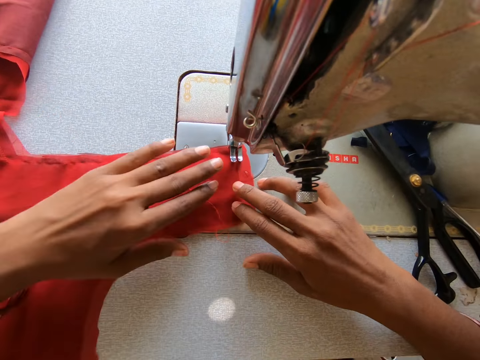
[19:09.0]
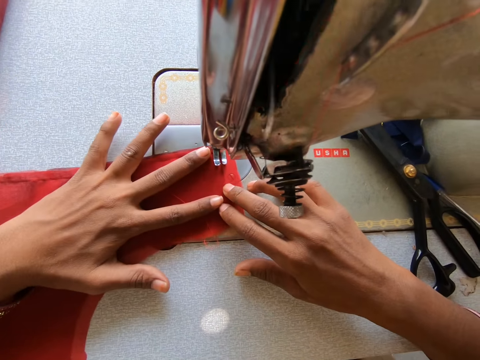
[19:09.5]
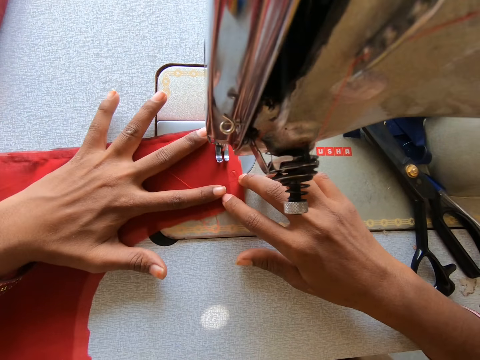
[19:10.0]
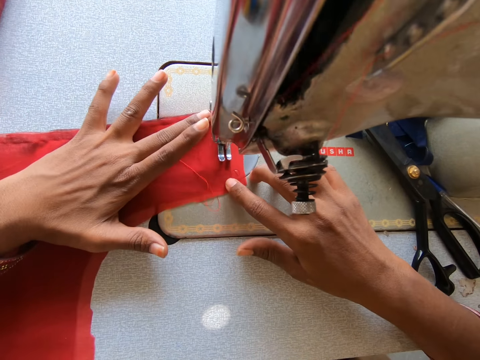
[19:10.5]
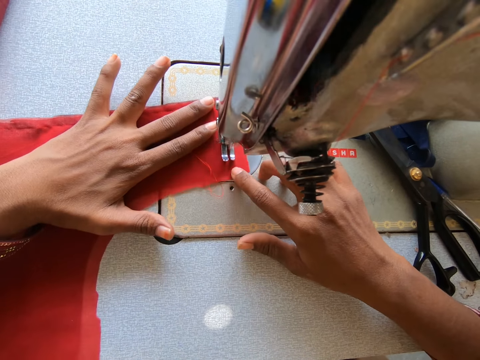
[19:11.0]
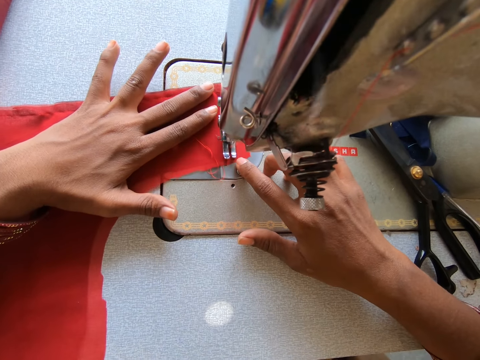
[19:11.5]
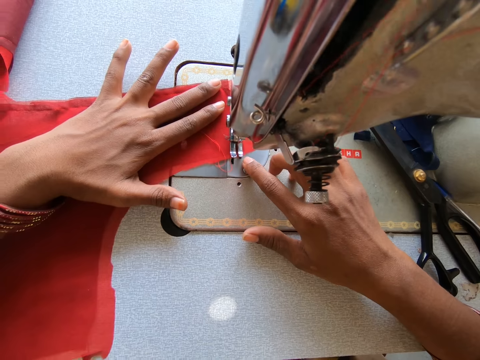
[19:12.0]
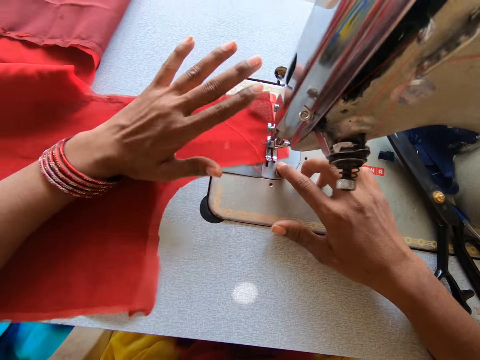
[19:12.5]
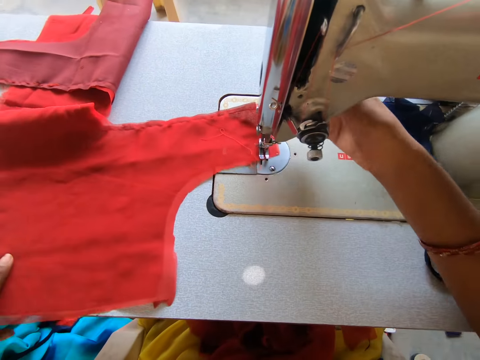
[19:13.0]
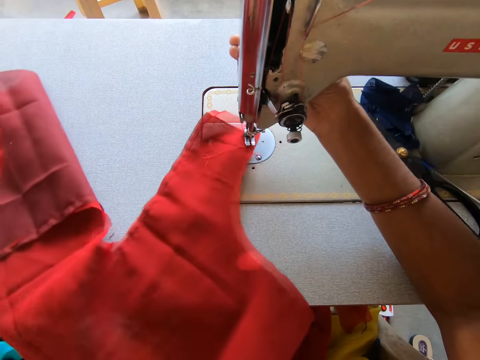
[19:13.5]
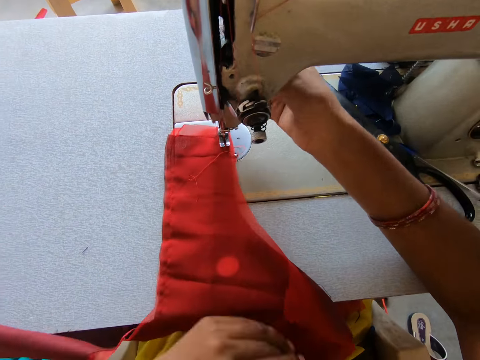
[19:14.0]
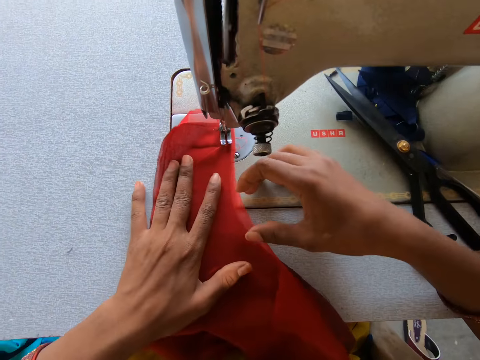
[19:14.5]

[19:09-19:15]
The camera wearer sews the piece of cloth with the sewing machine.

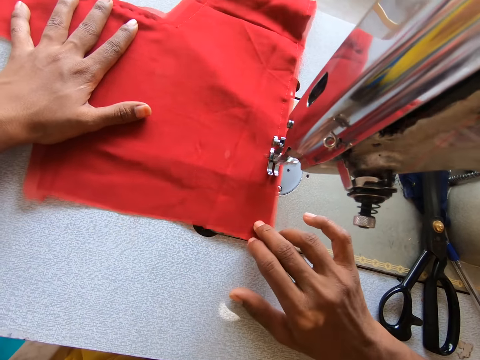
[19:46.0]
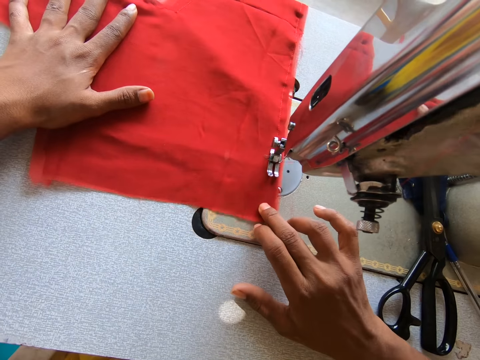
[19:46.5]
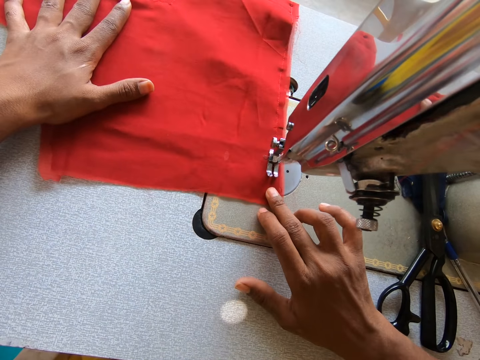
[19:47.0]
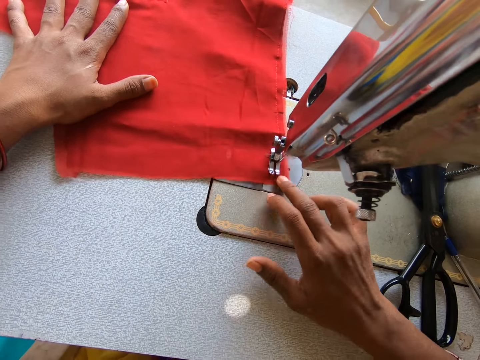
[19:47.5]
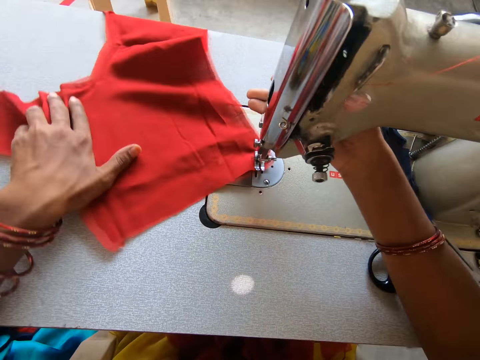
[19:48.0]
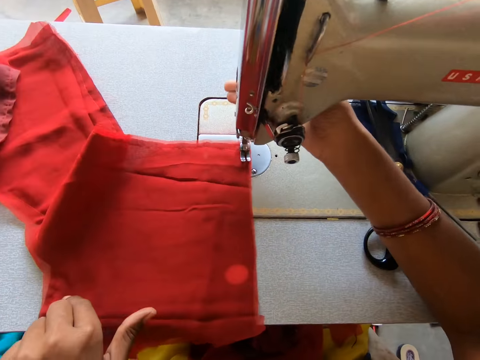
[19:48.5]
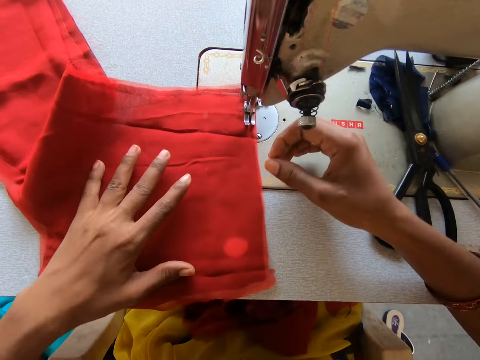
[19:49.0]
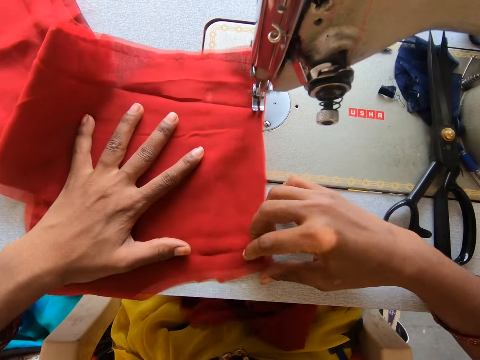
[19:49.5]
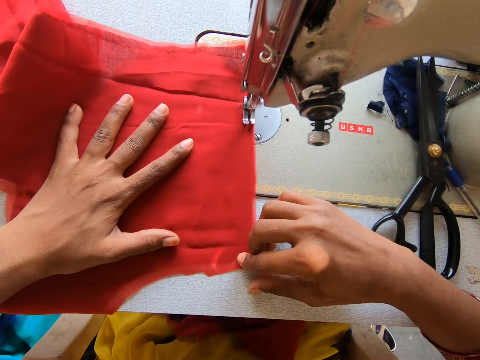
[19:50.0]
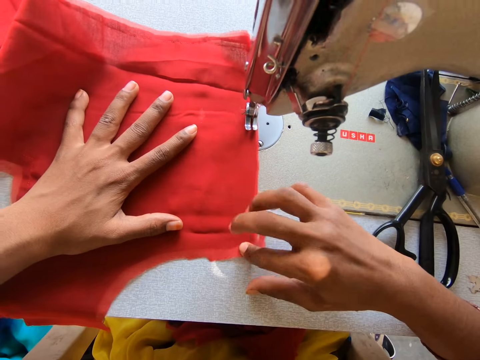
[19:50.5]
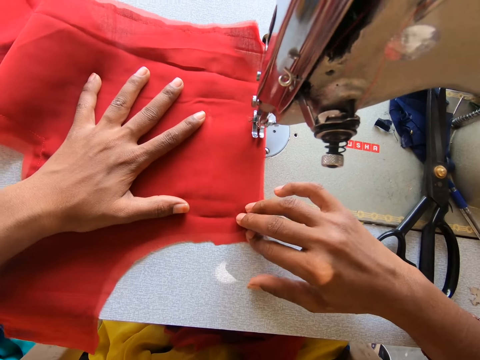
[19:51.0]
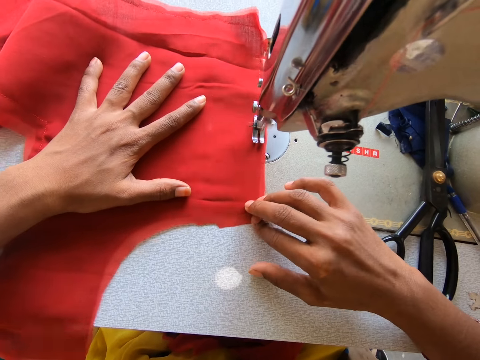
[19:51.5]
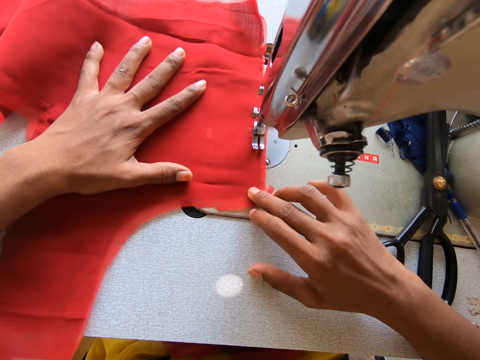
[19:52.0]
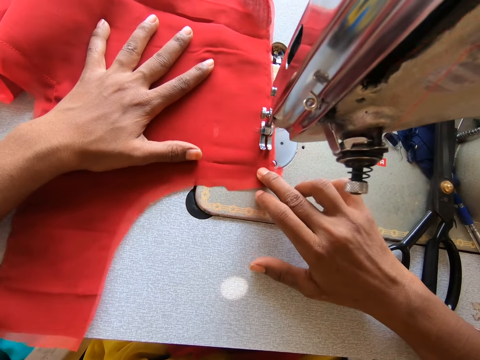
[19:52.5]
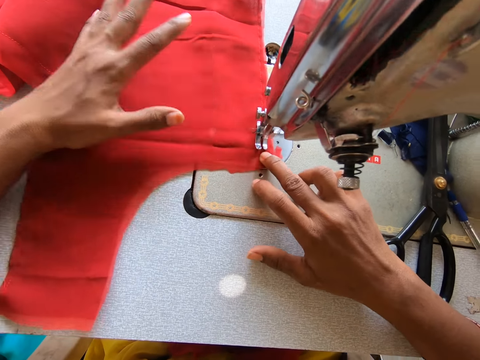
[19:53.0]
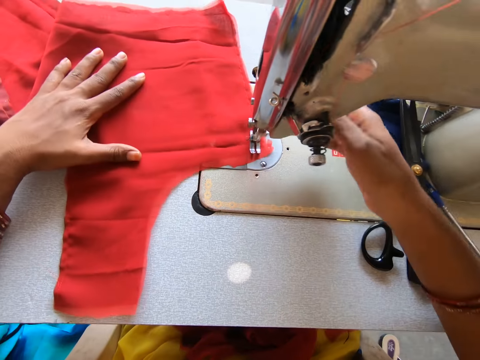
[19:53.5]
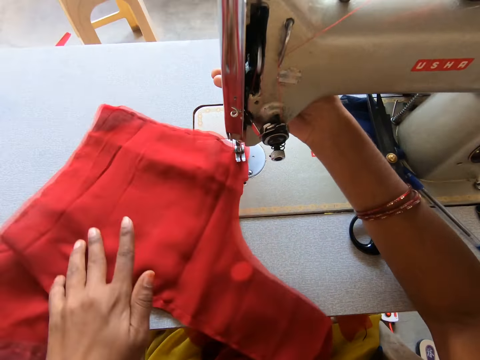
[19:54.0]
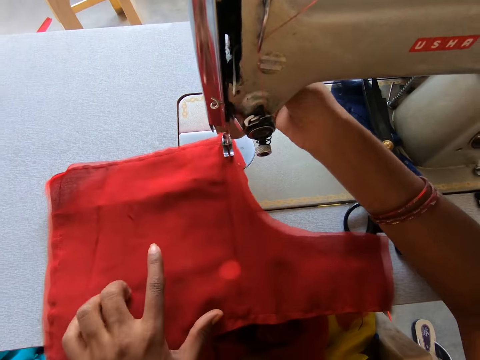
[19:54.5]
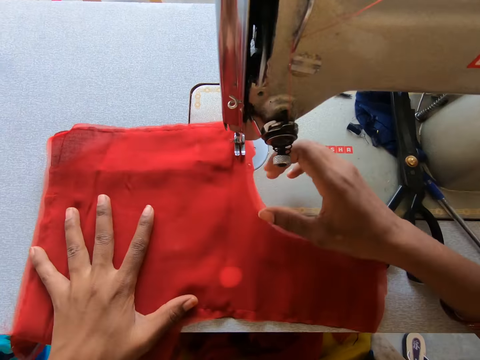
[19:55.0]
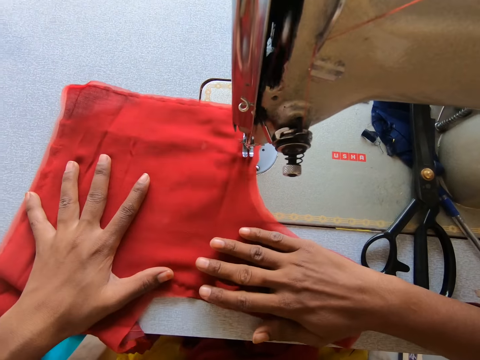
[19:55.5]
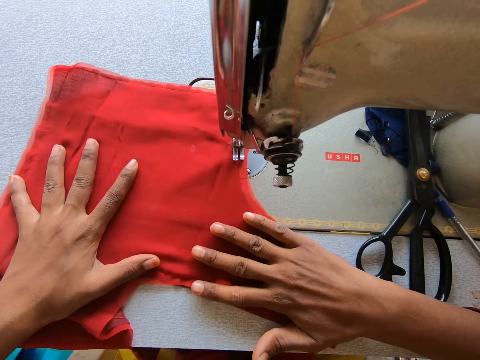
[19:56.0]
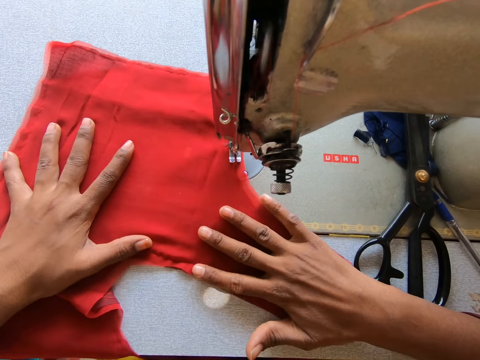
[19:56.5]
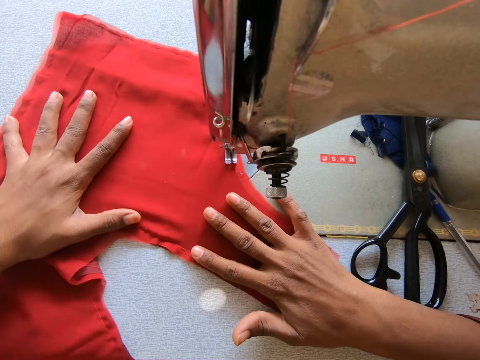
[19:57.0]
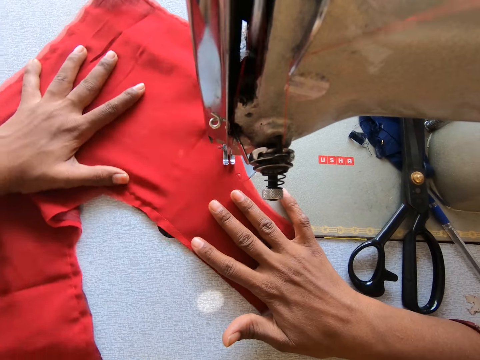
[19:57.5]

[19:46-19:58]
The camera wearer turns the fabric.

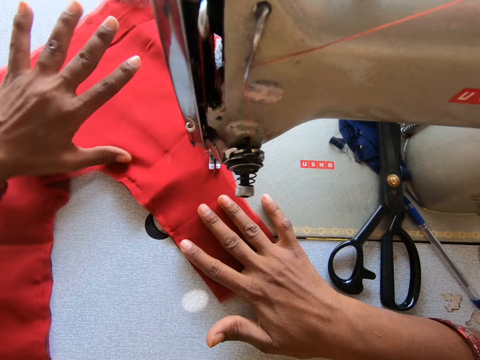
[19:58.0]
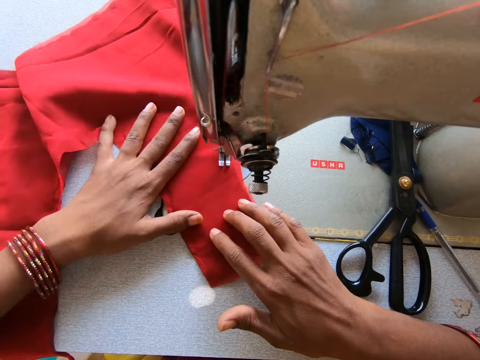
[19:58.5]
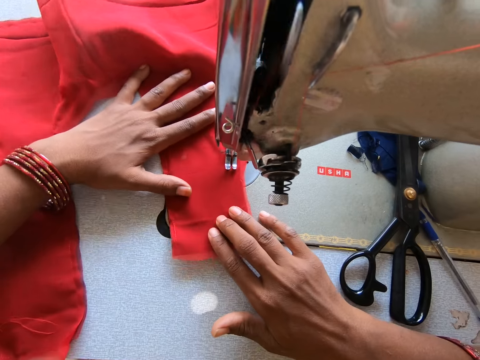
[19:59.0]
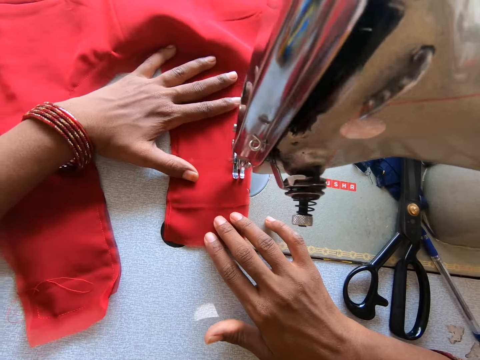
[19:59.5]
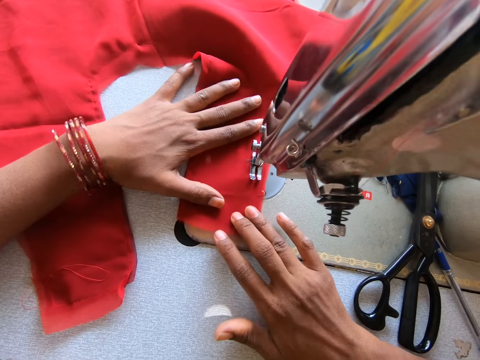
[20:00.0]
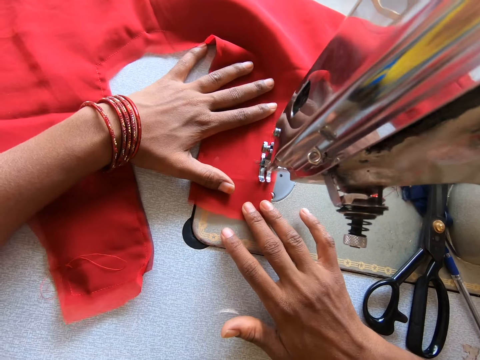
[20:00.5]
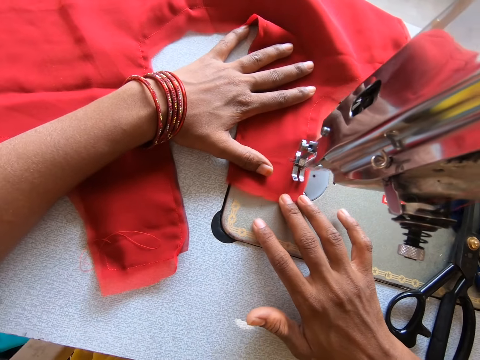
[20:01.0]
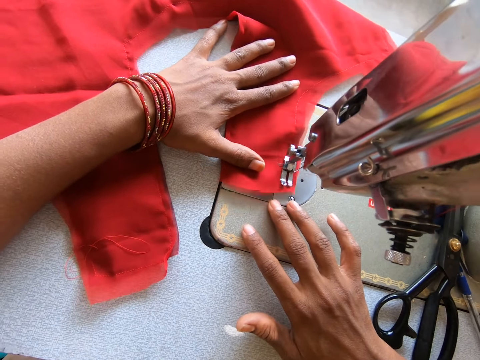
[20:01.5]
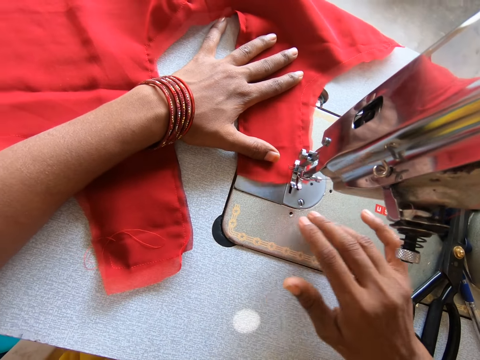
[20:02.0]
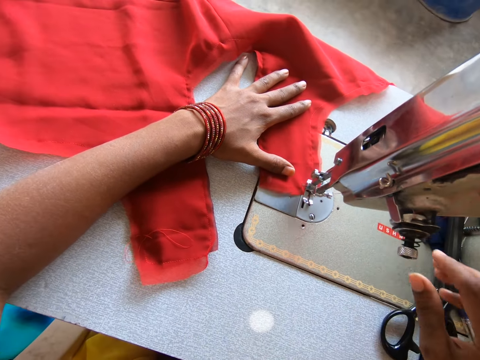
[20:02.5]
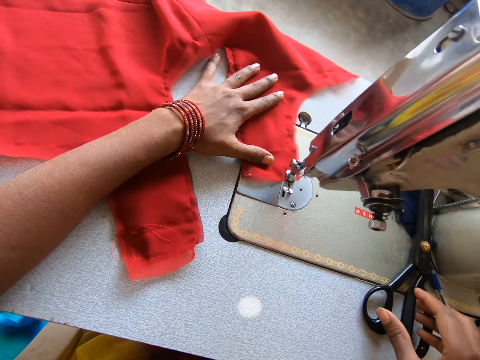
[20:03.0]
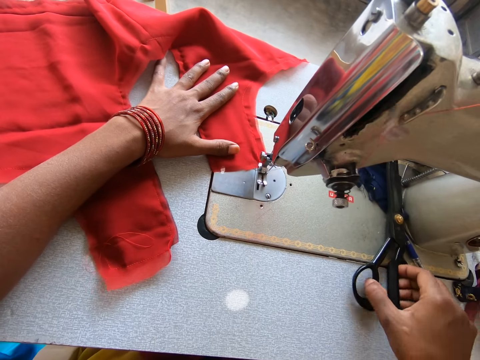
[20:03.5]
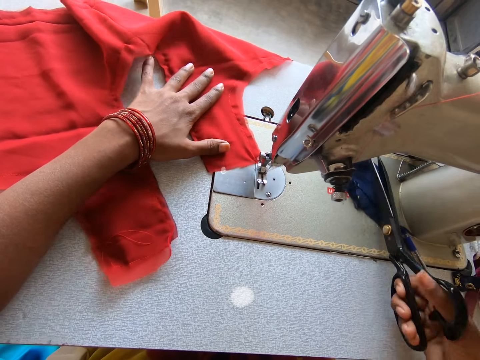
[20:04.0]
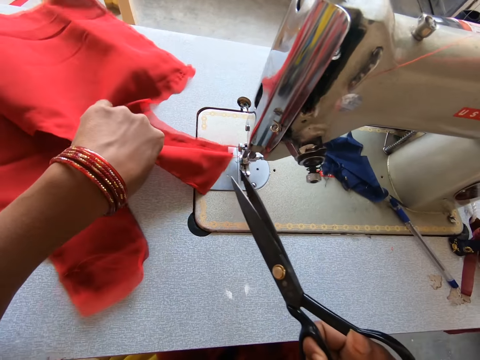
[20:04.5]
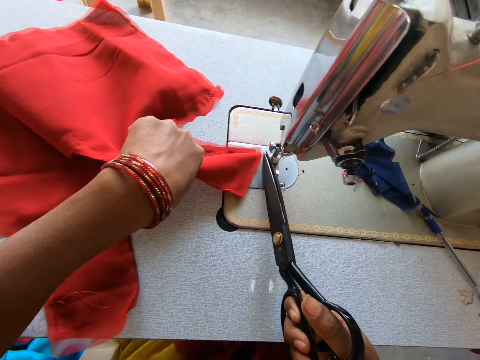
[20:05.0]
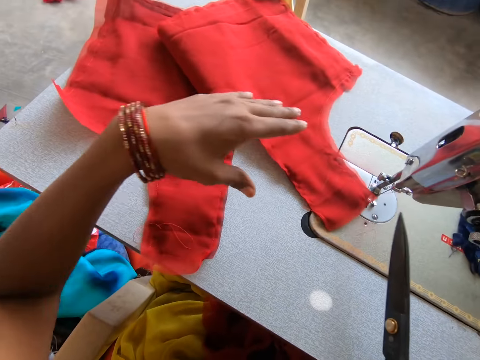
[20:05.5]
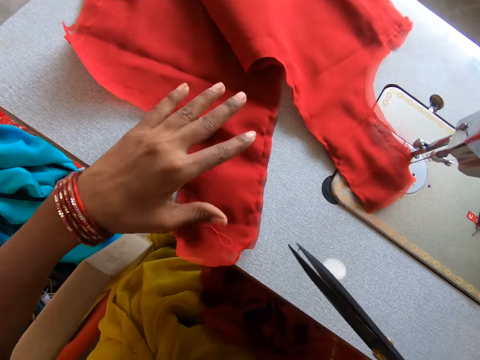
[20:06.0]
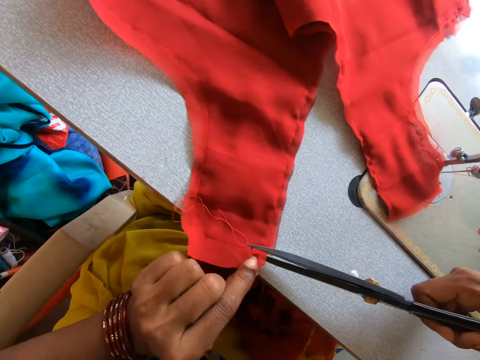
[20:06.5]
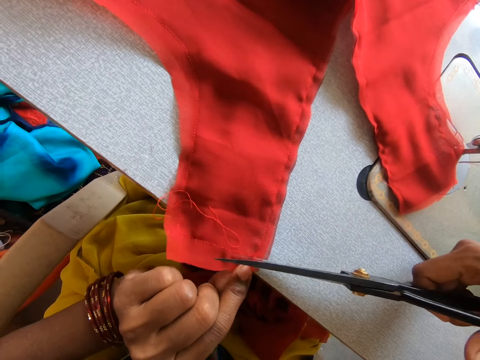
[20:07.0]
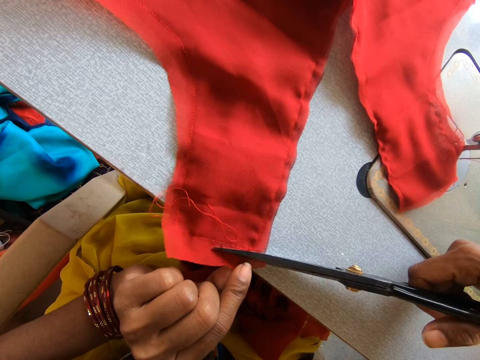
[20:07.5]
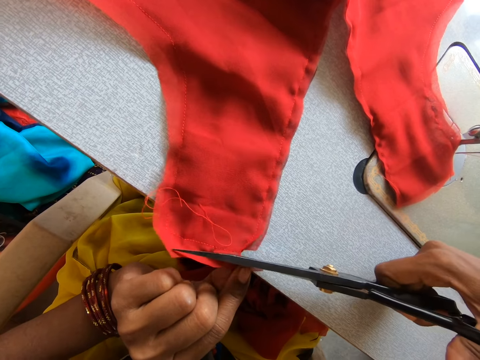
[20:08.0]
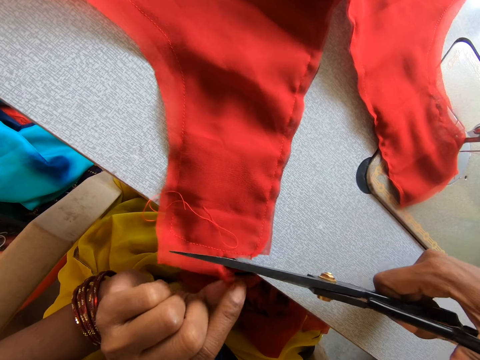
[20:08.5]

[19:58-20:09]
The camera wearer takes the scissors on the sewing machine. They cut off the thread with the scissors. They cut off part of the piece of cloth with the scissors.
